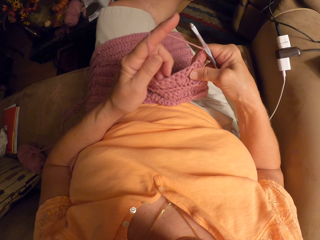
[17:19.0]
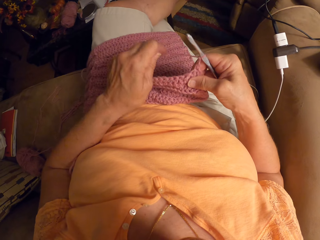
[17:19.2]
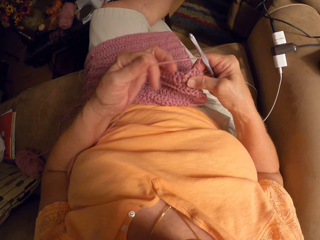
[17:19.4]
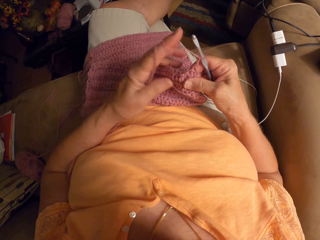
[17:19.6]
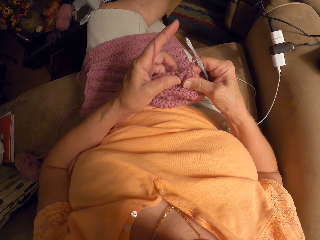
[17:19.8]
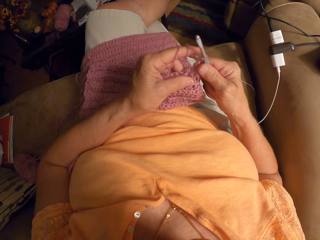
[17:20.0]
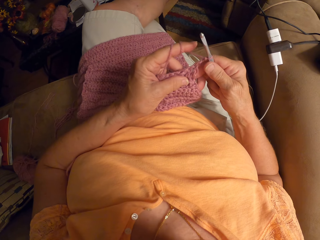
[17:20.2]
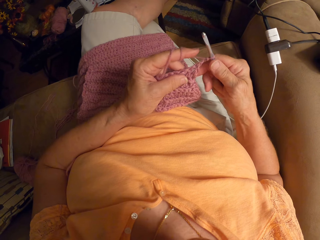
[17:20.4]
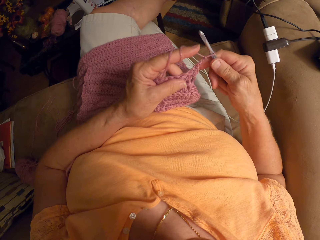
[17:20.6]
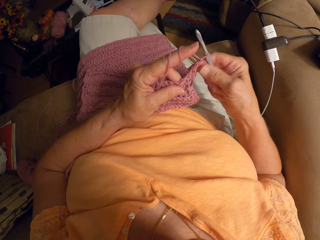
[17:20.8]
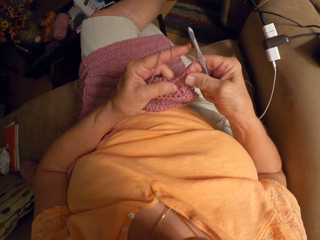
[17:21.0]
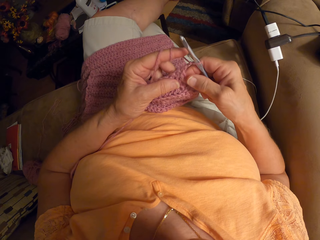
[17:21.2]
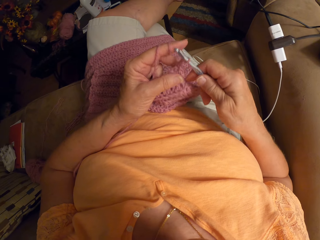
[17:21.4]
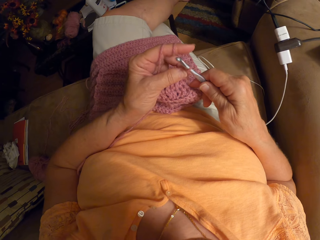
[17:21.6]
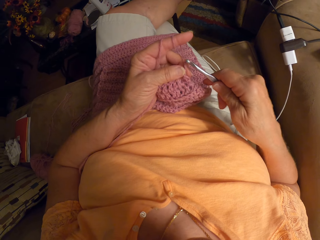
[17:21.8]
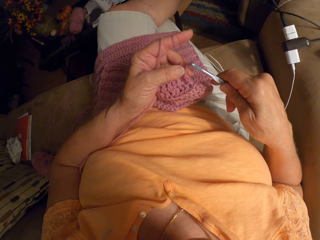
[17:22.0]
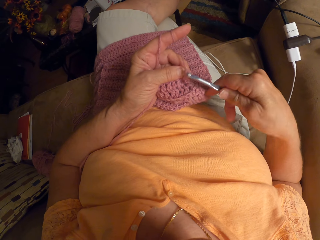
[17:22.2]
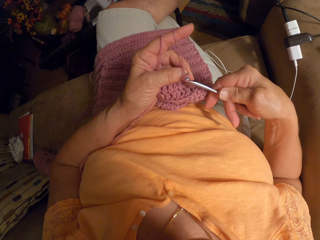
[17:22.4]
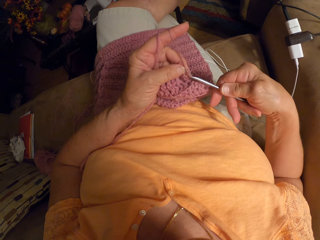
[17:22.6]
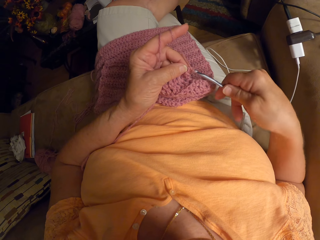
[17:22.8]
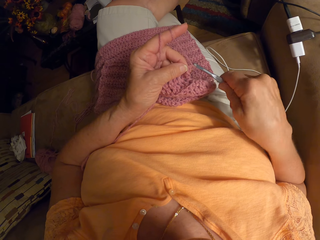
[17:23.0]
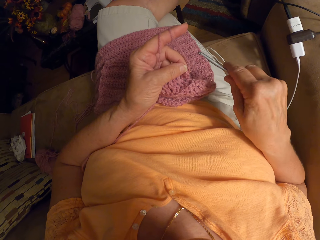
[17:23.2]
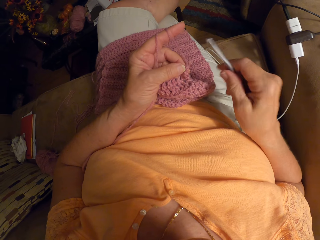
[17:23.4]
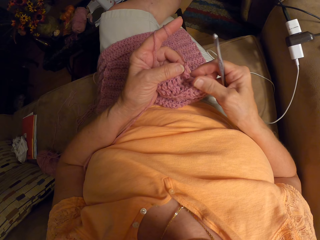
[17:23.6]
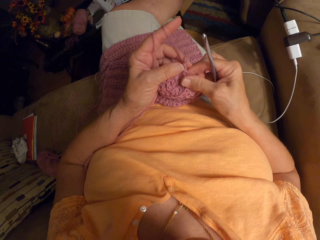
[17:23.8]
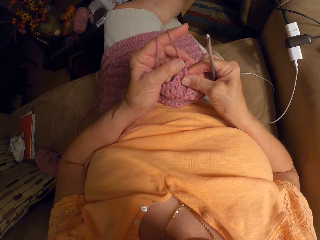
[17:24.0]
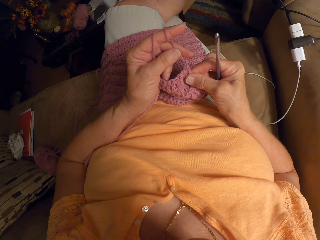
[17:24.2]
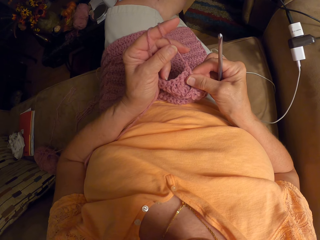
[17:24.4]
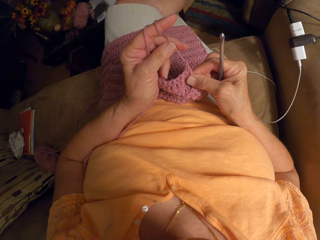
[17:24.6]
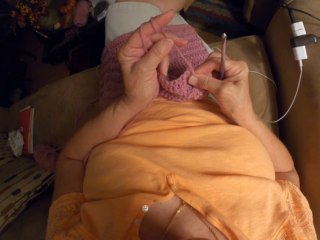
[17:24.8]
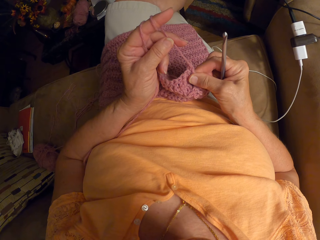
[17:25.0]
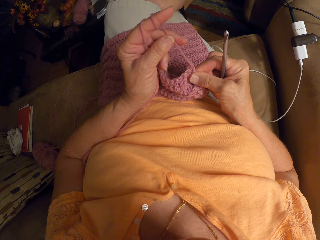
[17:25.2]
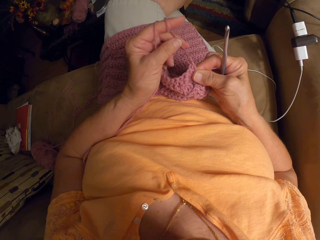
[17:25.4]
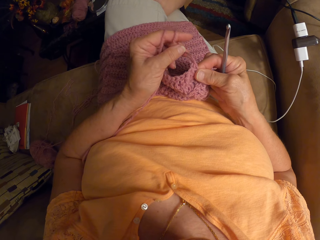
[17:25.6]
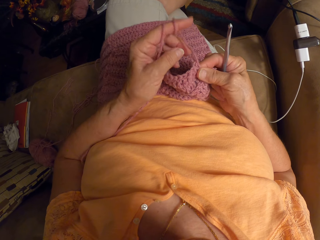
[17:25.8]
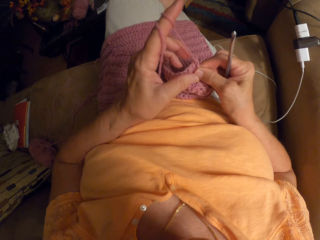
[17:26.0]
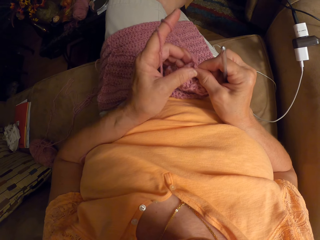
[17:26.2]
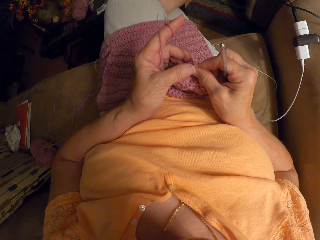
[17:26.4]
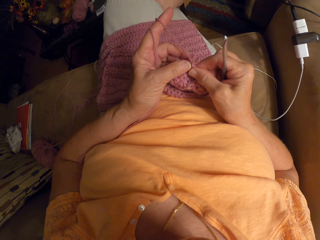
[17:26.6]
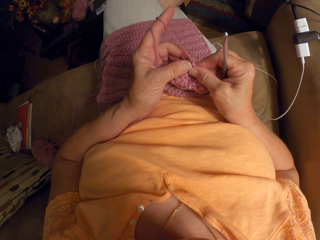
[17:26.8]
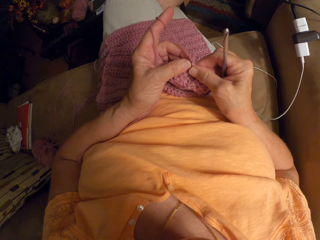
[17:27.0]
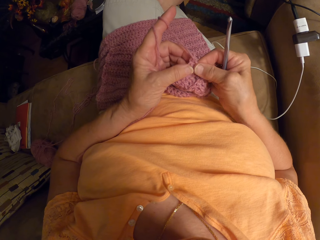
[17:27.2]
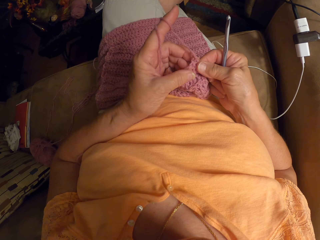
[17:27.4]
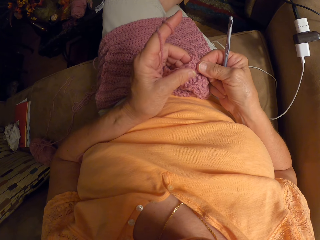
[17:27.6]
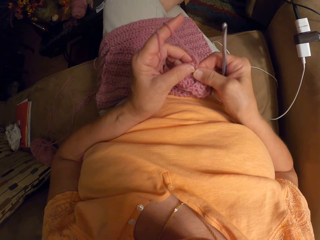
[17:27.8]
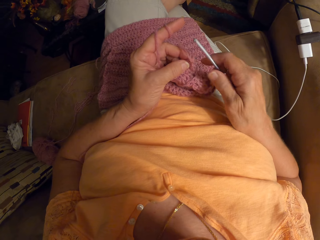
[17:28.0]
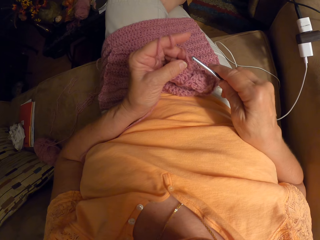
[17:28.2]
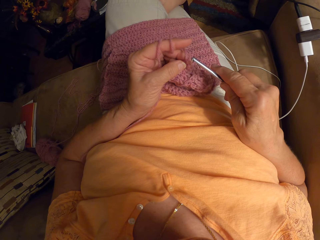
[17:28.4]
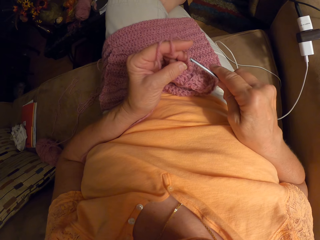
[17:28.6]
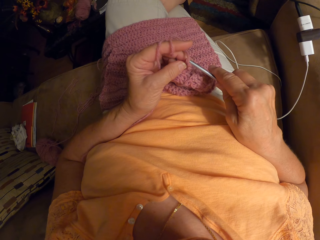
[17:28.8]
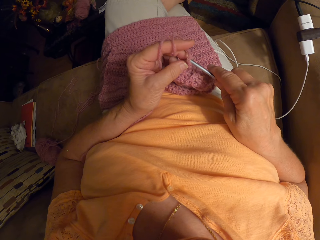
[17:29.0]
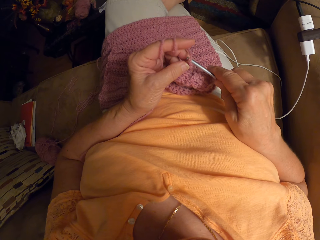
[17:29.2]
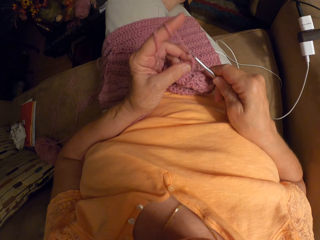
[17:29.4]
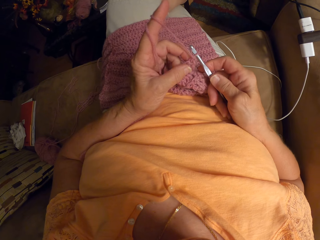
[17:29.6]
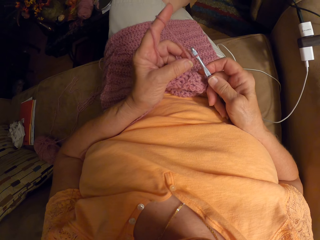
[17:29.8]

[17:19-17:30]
The camera wearer removes the crochet hook from the crochet. She unloosens the crochet with her left hand. She crochets with the yarn.

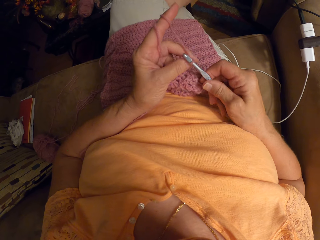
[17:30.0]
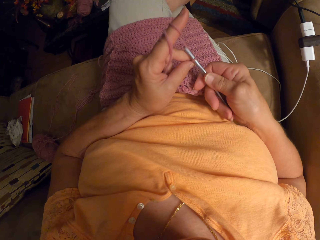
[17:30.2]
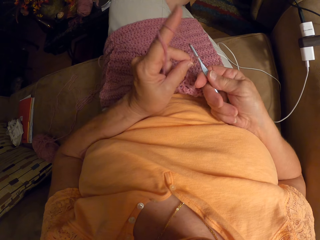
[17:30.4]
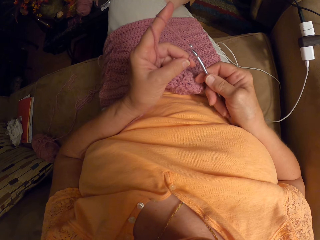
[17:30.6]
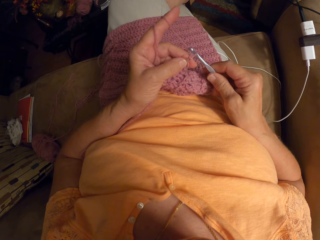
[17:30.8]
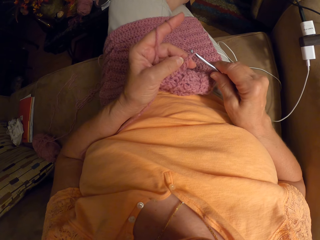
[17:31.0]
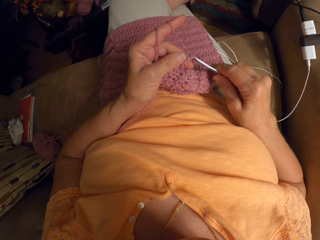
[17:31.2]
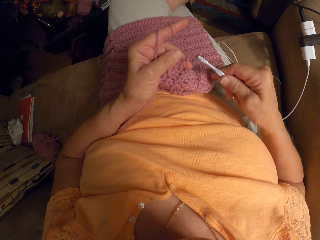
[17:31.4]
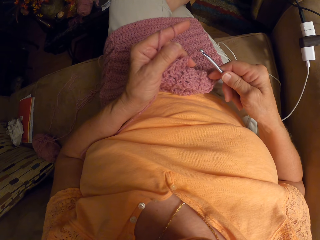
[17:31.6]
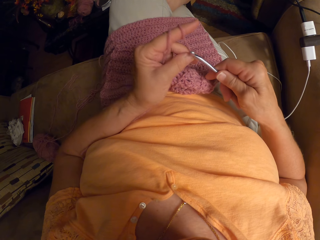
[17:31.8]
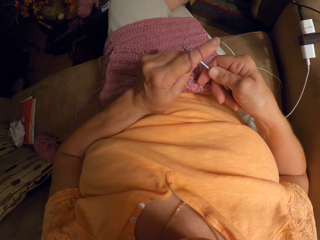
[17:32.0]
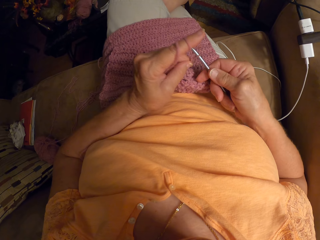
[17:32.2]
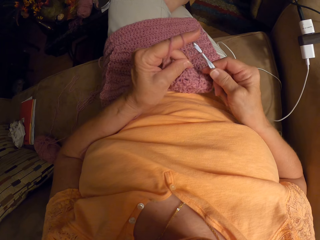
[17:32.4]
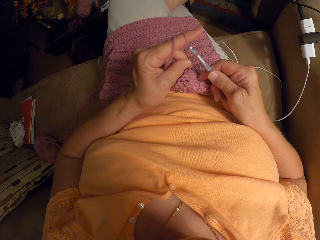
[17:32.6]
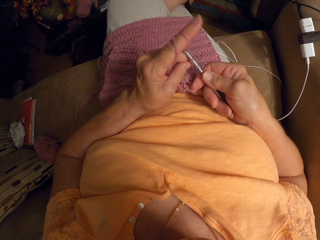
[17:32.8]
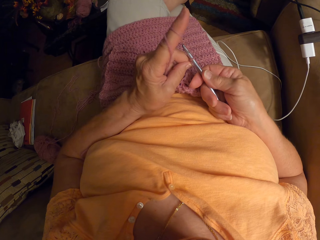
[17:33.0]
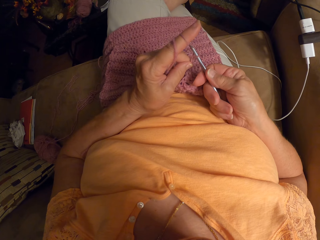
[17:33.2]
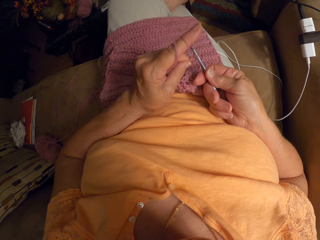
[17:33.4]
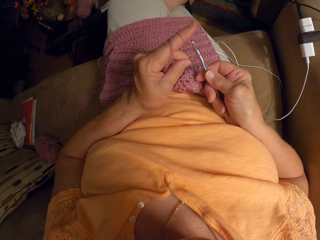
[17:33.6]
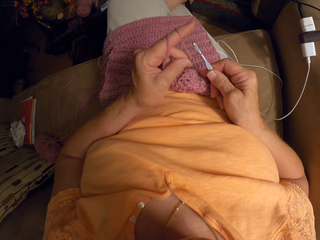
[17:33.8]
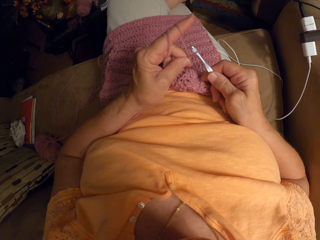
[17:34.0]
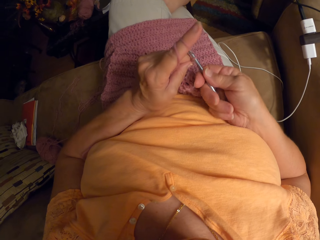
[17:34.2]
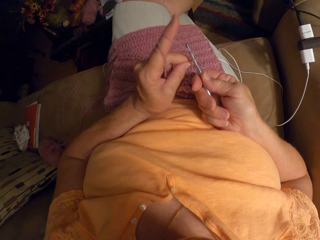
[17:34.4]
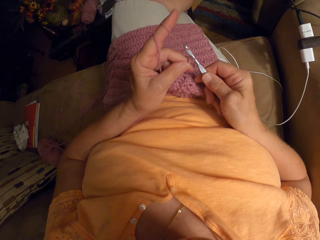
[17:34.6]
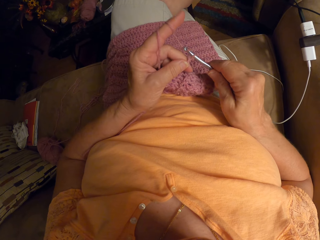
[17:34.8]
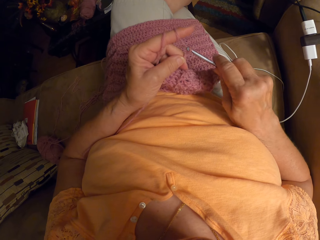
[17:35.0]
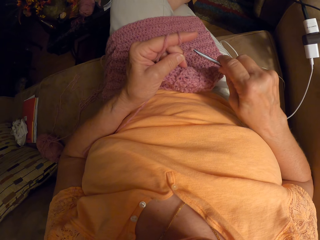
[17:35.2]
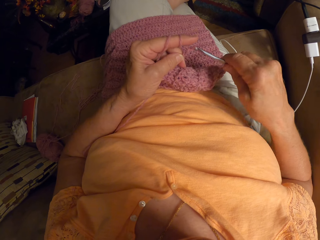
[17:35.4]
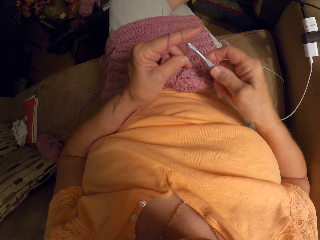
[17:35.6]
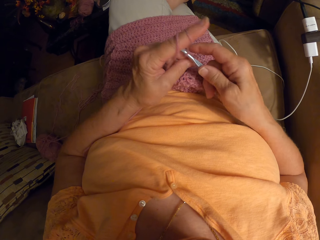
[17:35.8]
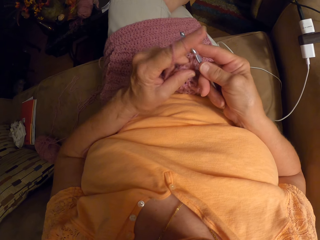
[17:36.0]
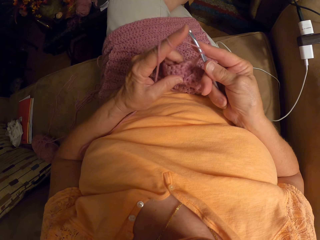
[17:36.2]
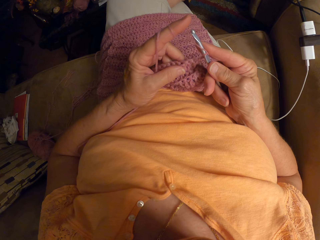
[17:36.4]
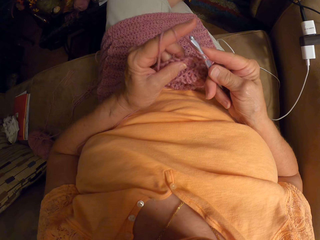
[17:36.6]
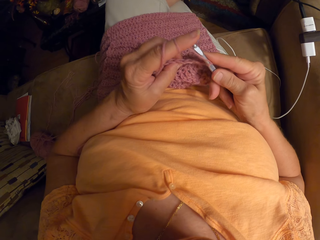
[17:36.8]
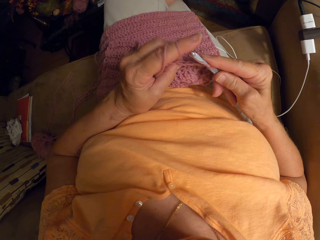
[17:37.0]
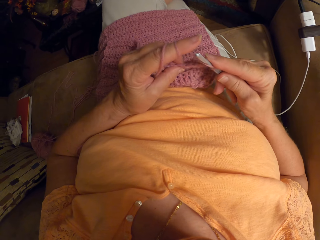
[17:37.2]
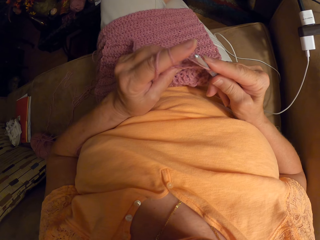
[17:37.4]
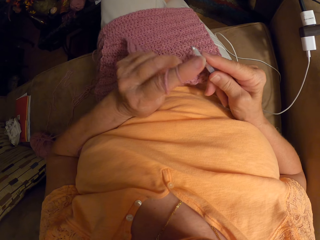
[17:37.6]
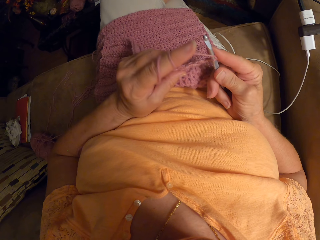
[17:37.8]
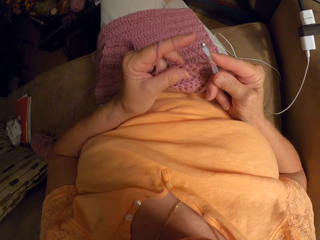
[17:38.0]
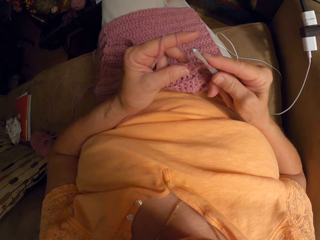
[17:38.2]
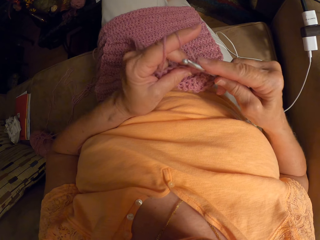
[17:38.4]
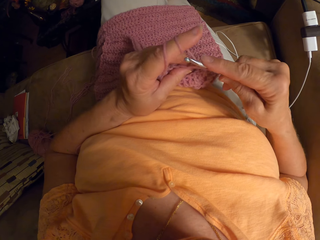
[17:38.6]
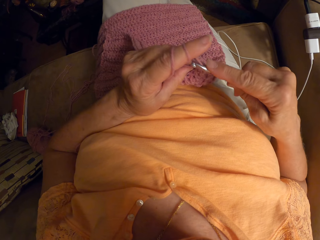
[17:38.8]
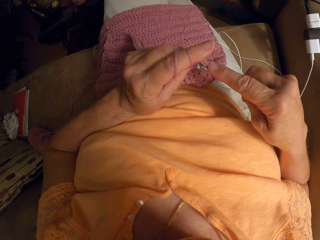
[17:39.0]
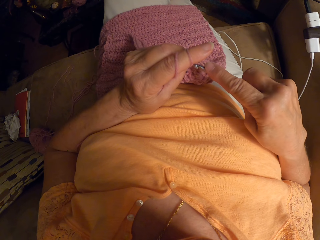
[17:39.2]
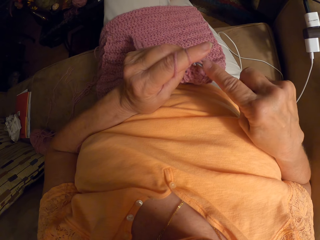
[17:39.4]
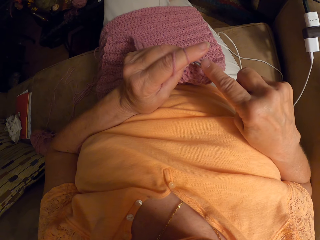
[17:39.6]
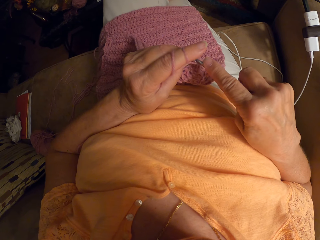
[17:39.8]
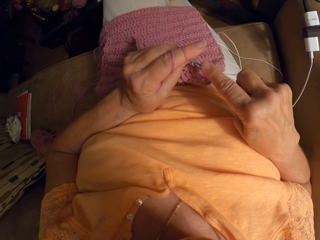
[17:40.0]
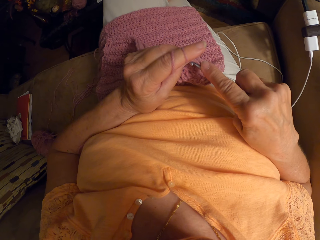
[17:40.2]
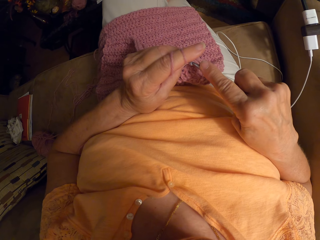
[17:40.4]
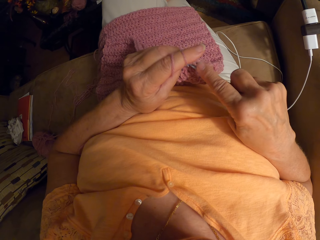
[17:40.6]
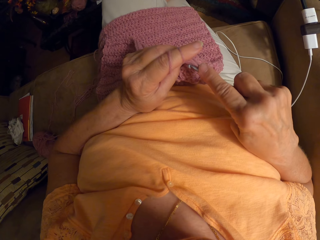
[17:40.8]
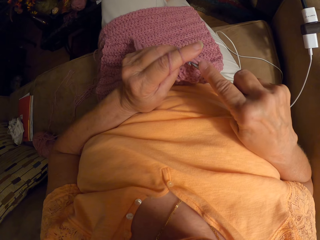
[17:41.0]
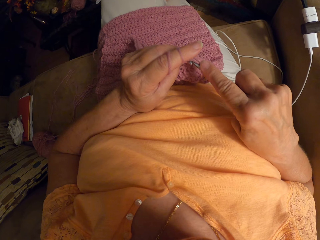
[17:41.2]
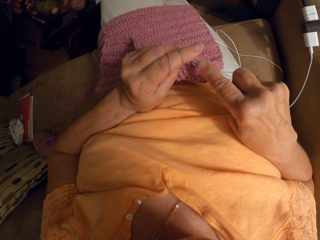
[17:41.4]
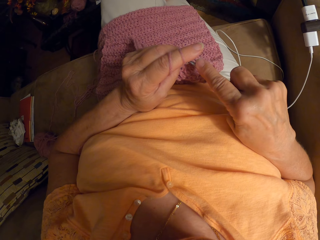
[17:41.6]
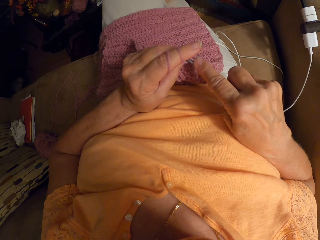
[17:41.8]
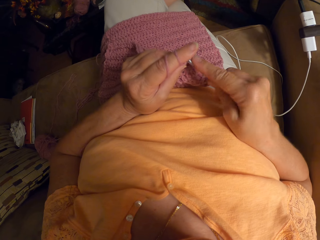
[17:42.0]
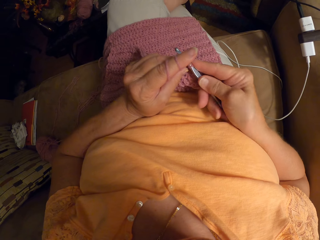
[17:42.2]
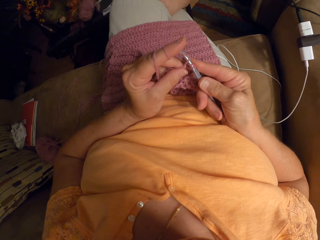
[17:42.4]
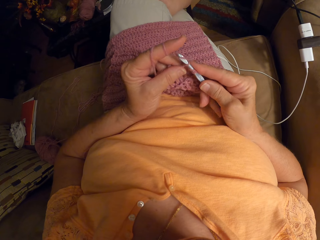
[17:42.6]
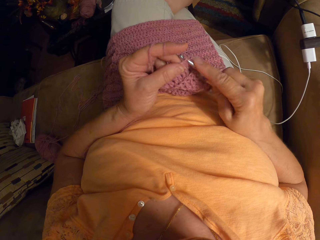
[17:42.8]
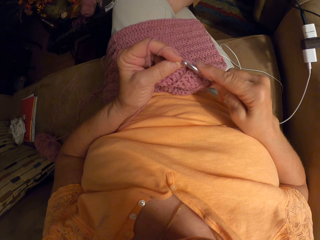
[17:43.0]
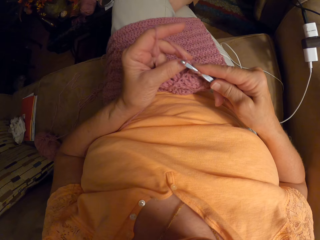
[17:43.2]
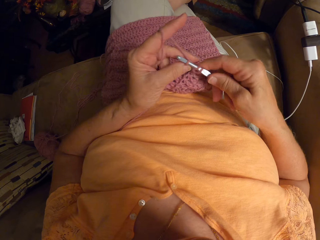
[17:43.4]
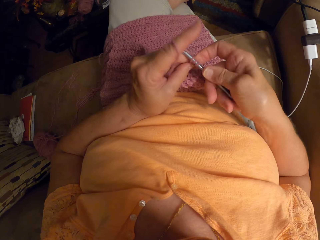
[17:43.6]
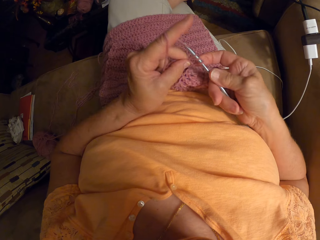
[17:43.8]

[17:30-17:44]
The camera wearer knits the fabric with a hooked needle.
